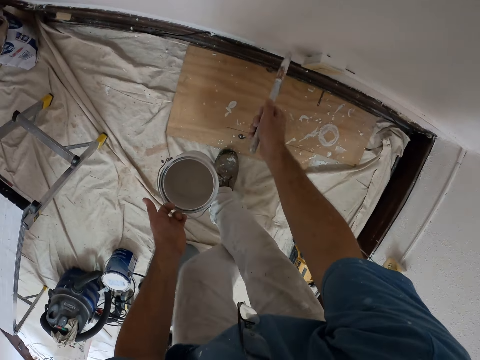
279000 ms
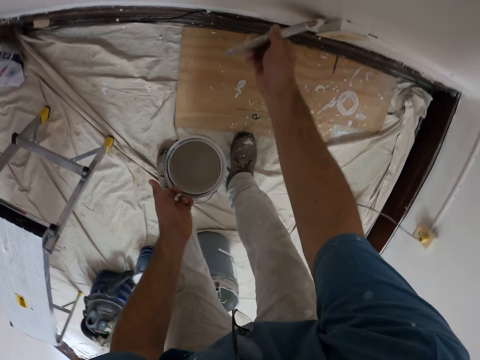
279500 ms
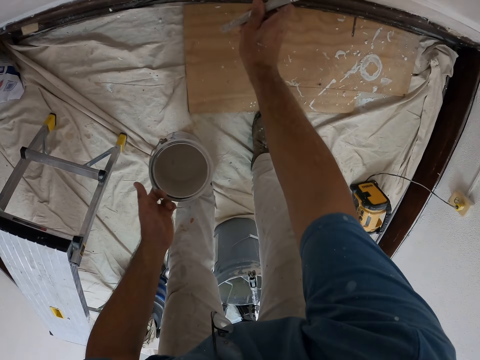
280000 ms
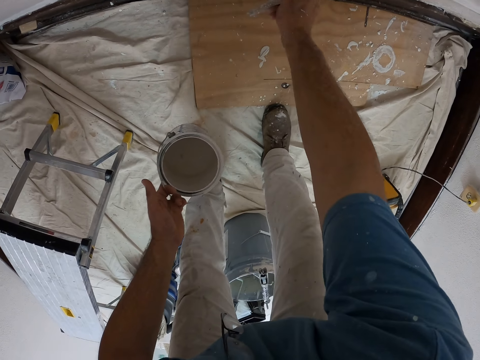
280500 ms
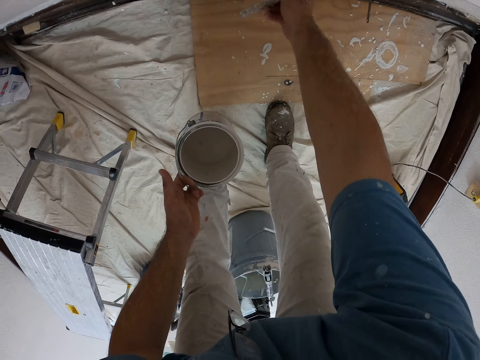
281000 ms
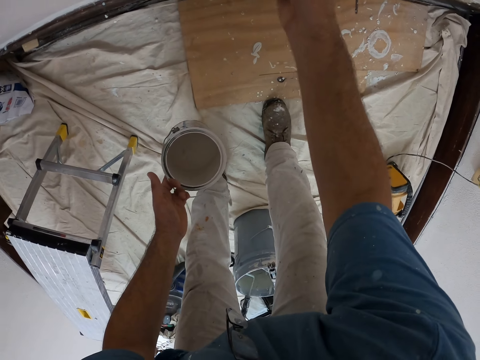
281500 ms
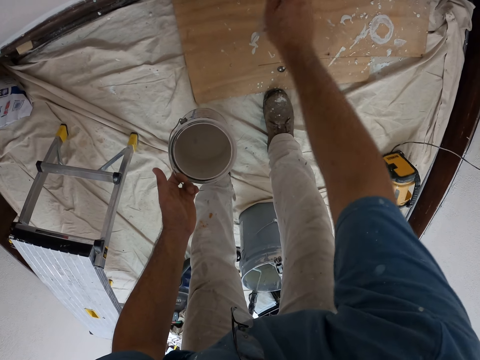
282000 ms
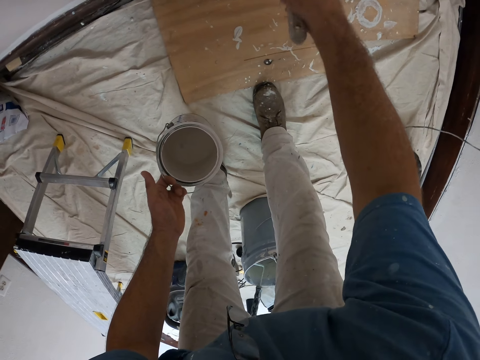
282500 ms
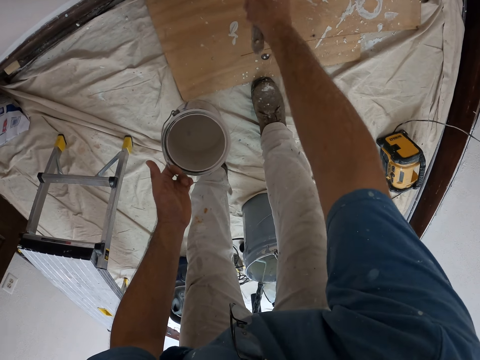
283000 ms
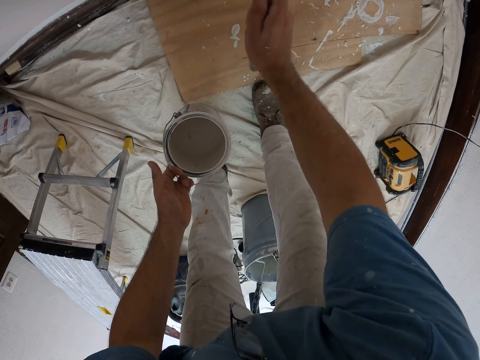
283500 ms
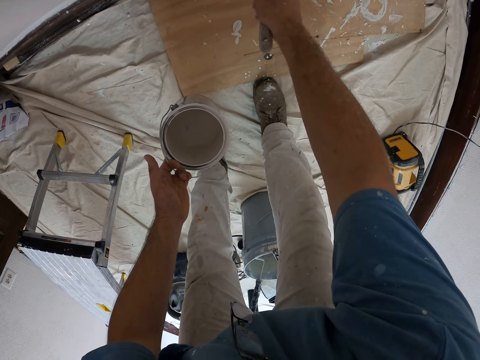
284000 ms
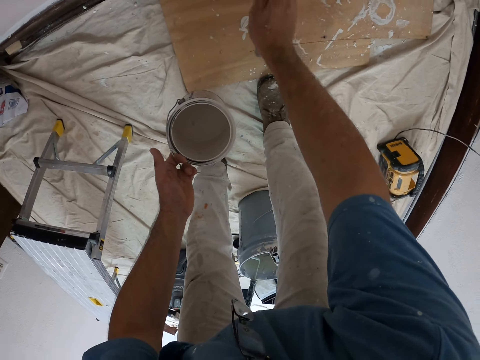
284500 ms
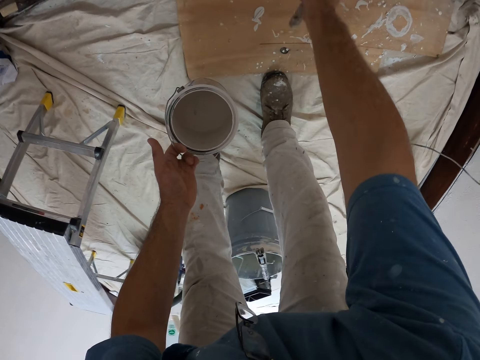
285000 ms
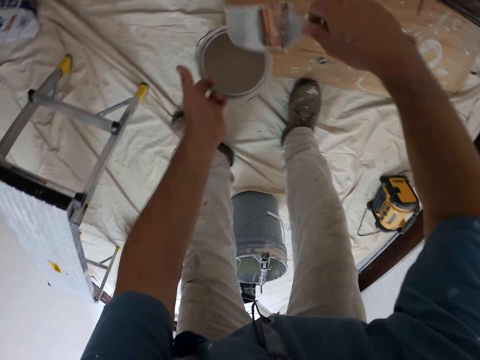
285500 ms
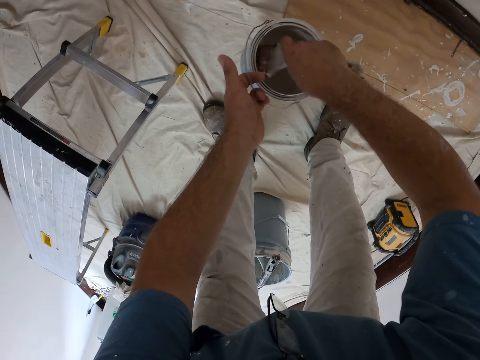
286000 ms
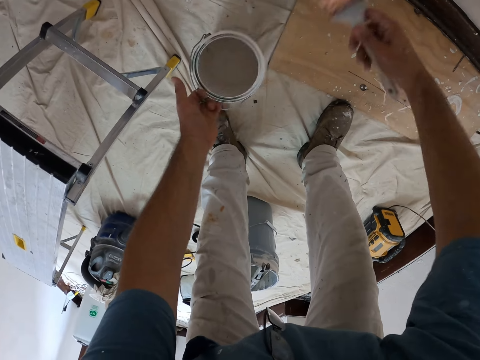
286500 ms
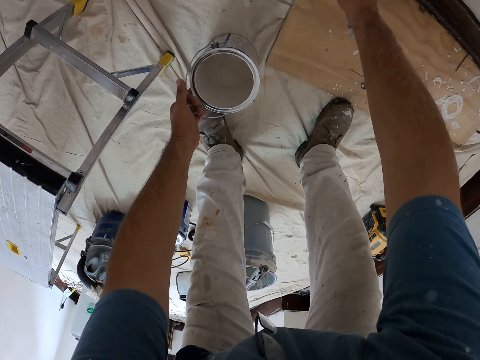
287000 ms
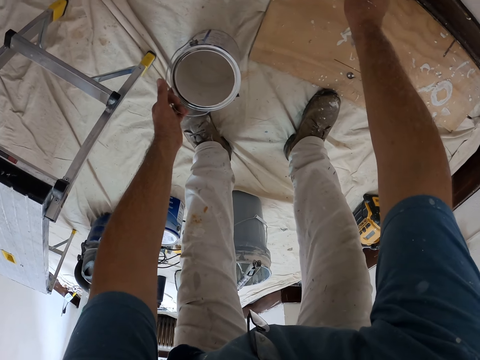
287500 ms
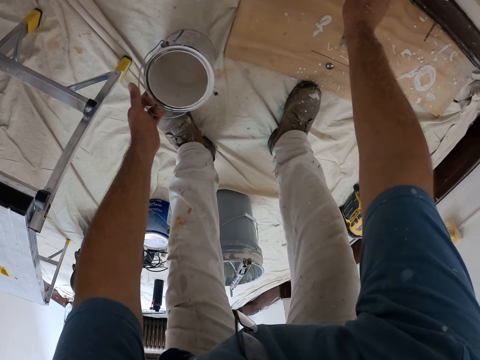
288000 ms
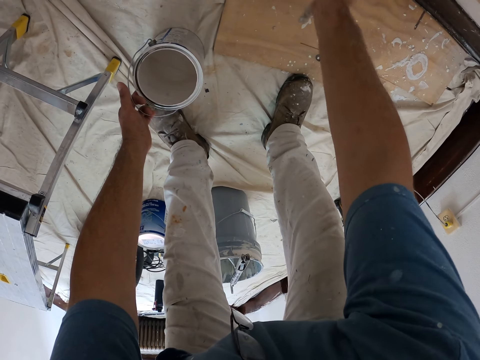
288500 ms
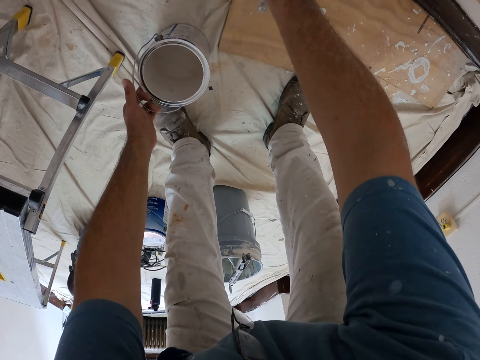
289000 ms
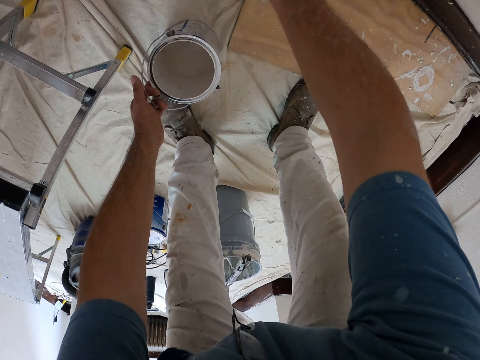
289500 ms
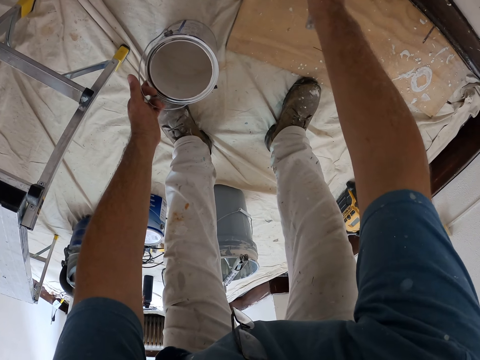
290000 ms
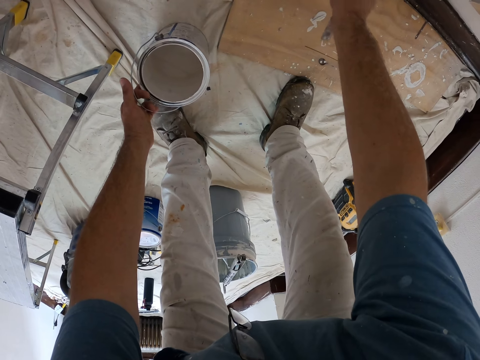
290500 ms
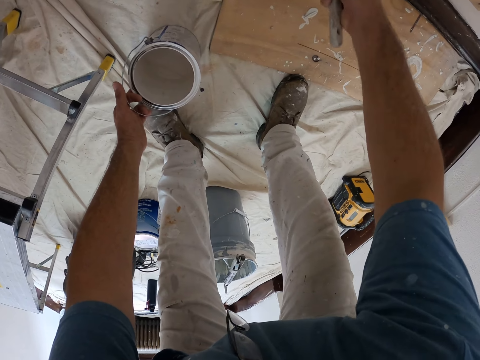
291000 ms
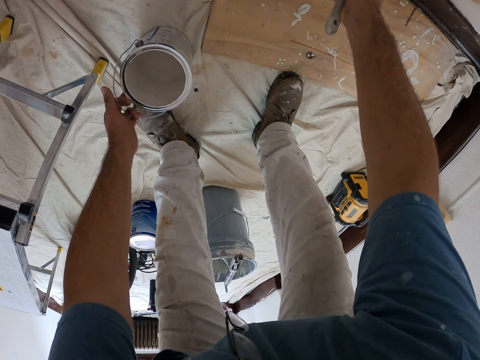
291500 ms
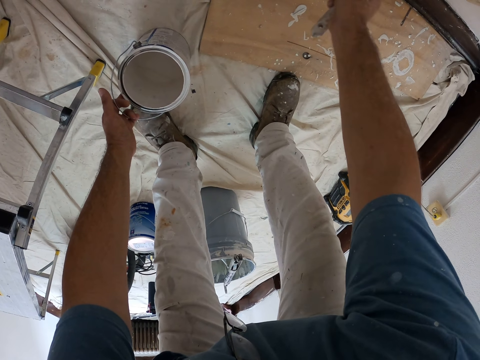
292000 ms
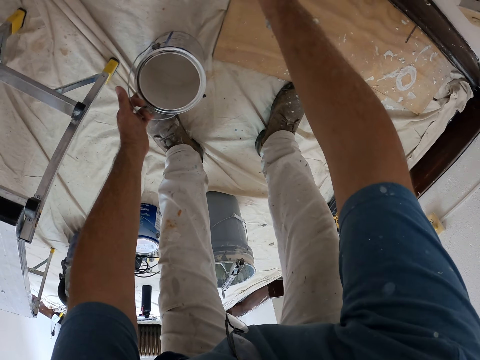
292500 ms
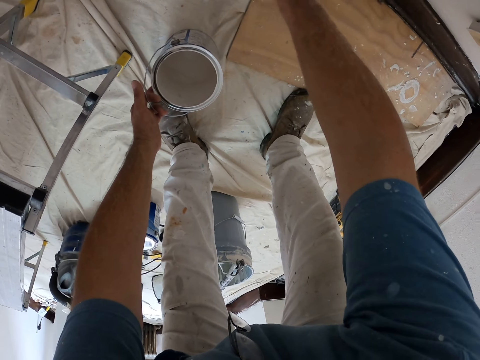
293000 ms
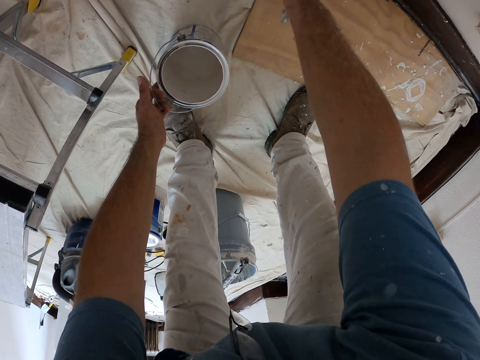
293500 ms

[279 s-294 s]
The camera wearer paints a wall using a paintbrush. He scoops paint from the bucket of paint in his left hand with the paint brush. He paints the wall with the paint brush in his right hand.

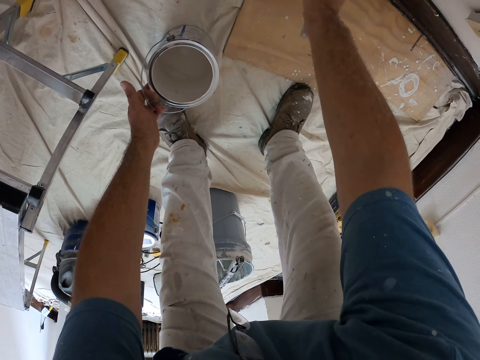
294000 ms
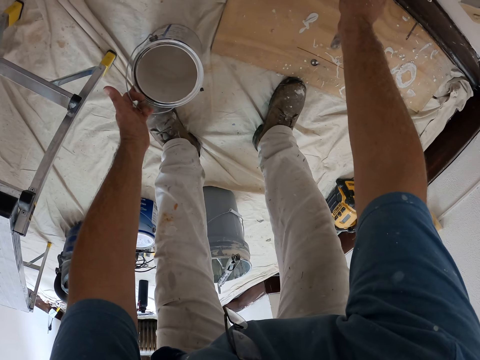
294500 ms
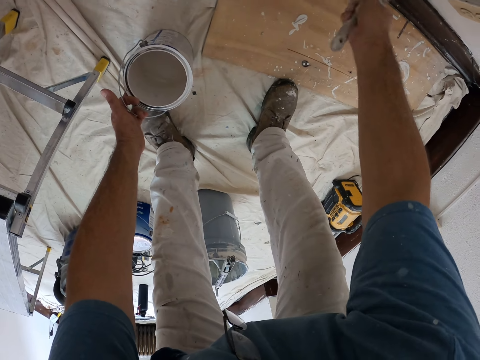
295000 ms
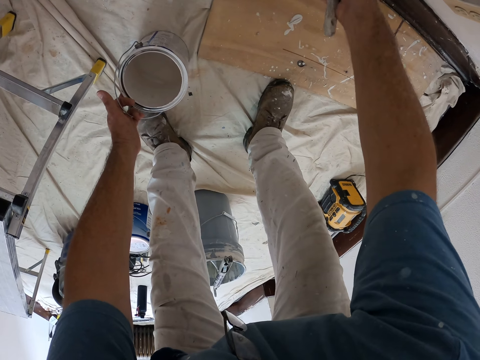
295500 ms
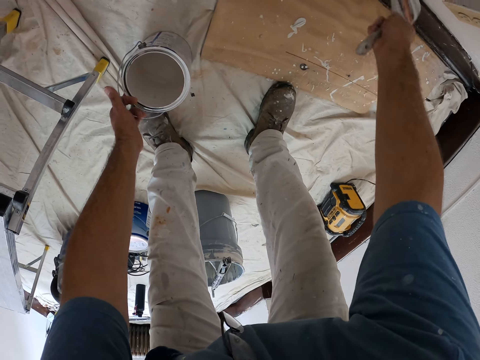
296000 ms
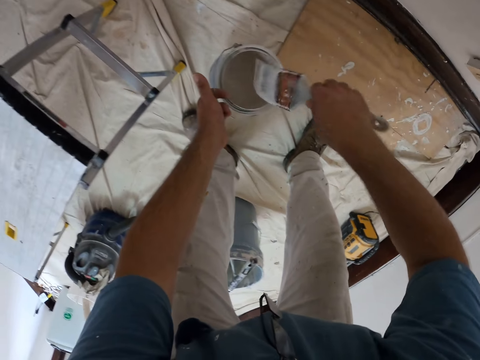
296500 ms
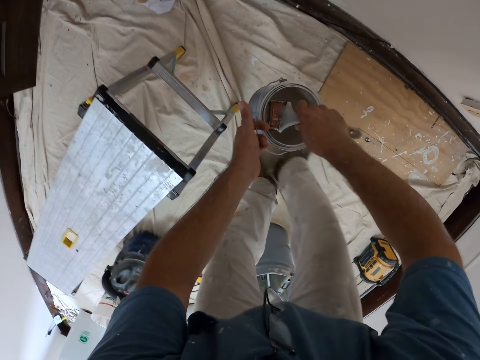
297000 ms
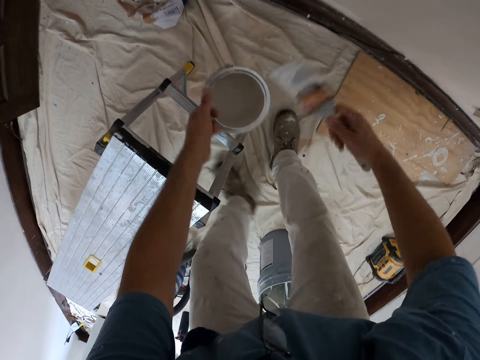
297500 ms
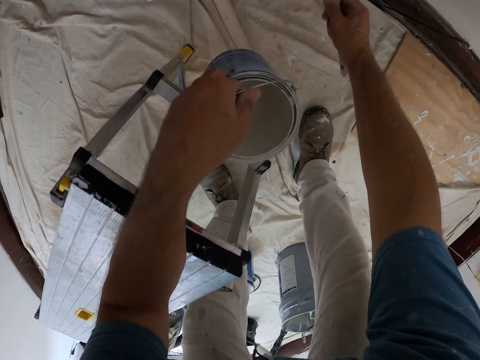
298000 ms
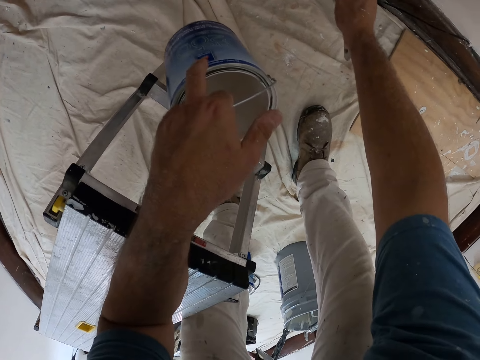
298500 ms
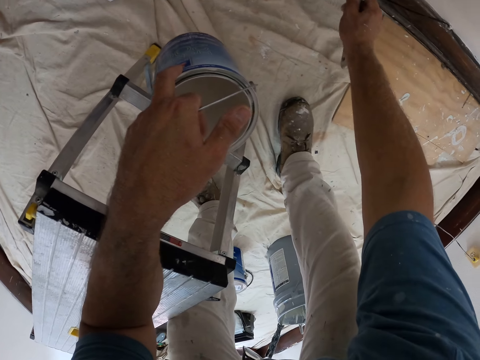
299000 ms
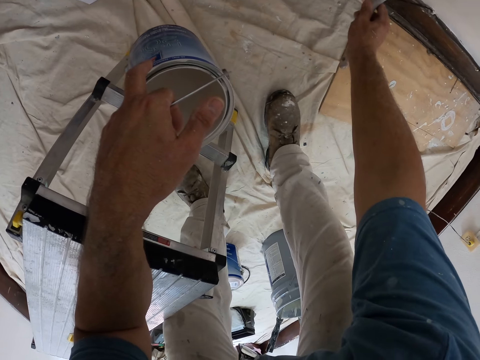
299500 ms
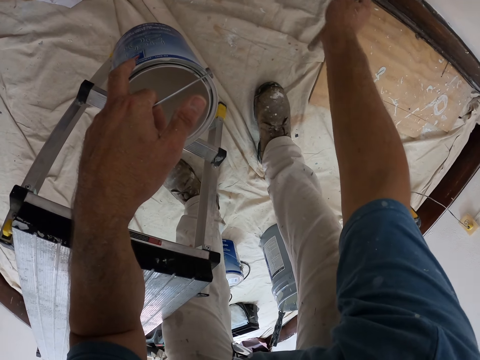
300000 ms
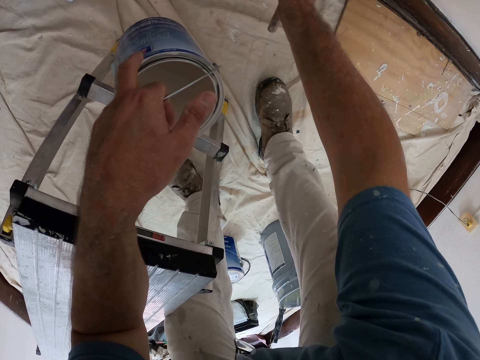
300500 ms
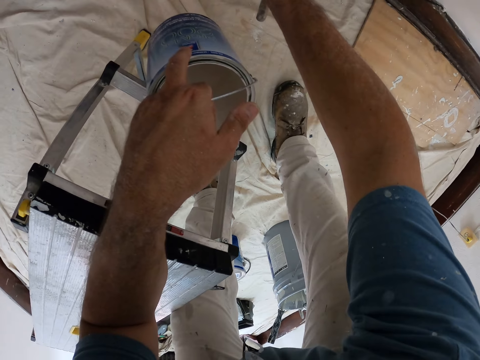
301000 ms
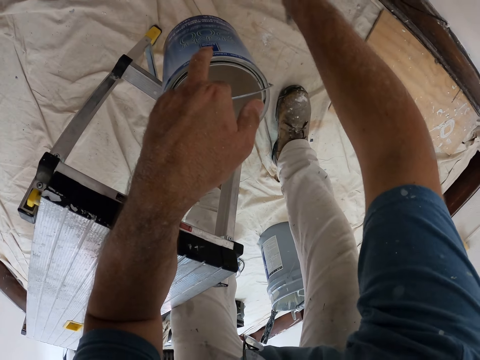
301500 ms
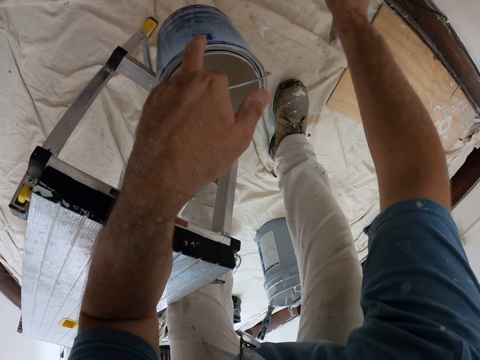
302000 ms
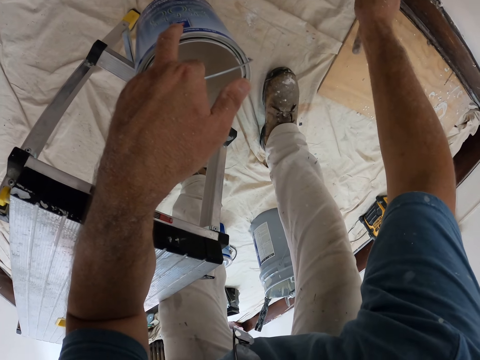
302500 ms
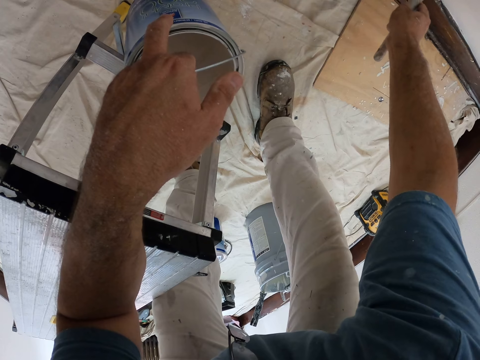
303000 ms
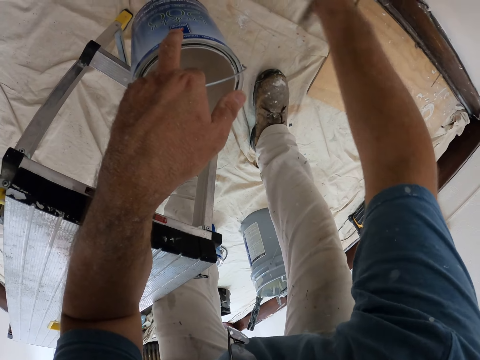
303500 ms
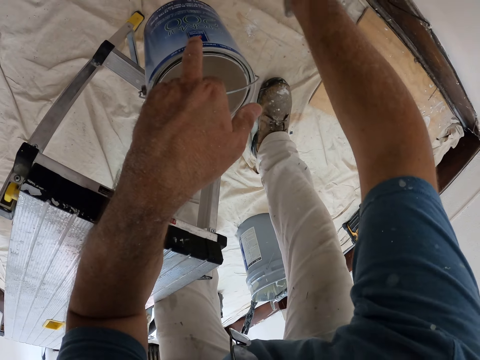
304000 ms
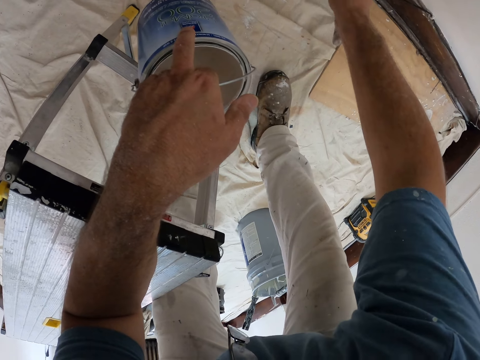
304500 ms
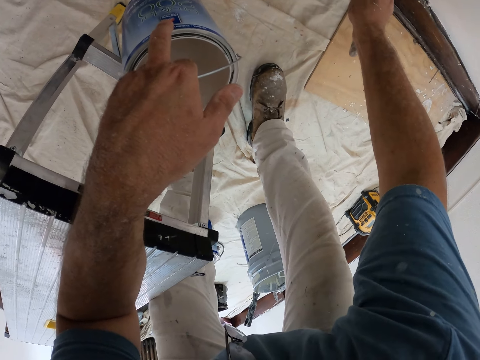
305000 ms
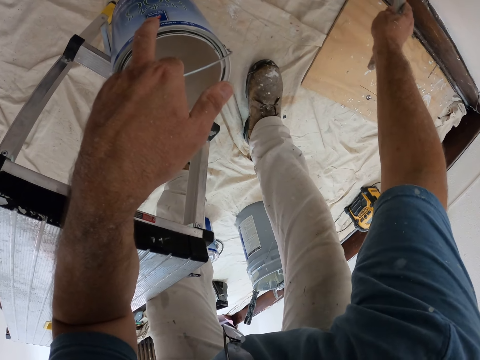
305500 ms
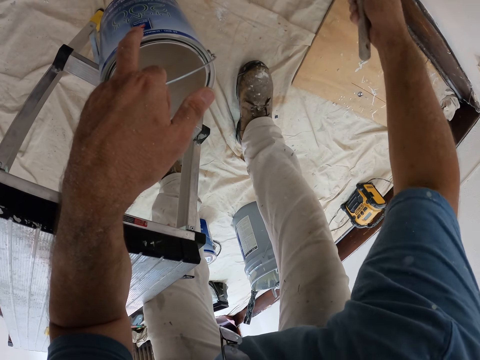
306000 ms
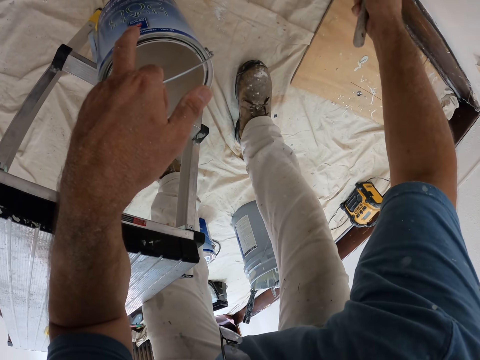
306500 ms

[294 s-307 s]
The camera wearer scoops paint from the bucket of paint in his left hand with the paint brush. He moves a step. He leans his left hand on a work bench. He paints the wall with the paint brush in his right hand.
